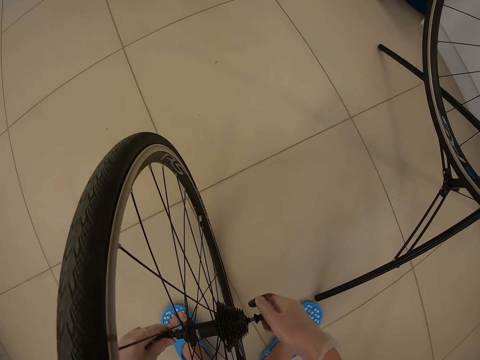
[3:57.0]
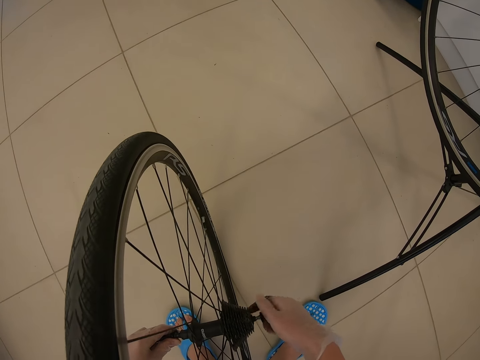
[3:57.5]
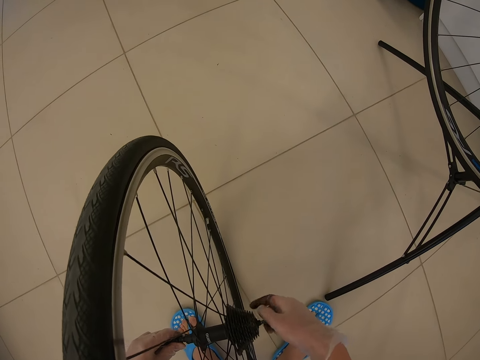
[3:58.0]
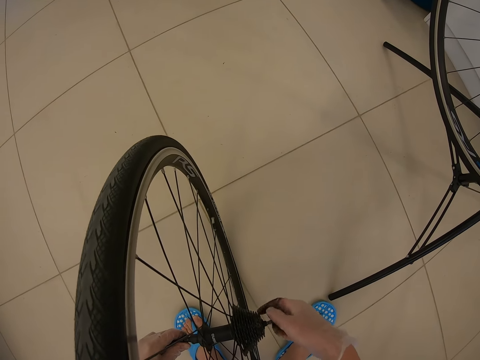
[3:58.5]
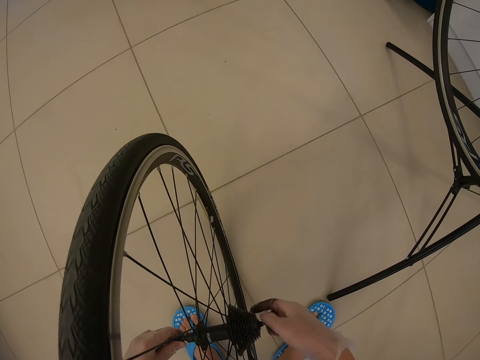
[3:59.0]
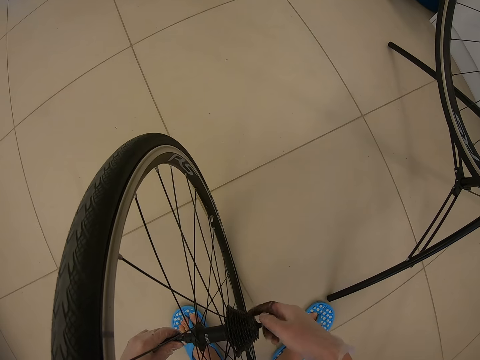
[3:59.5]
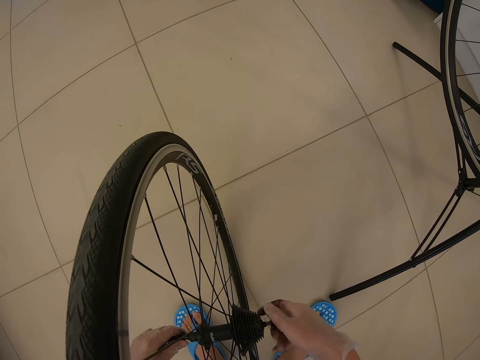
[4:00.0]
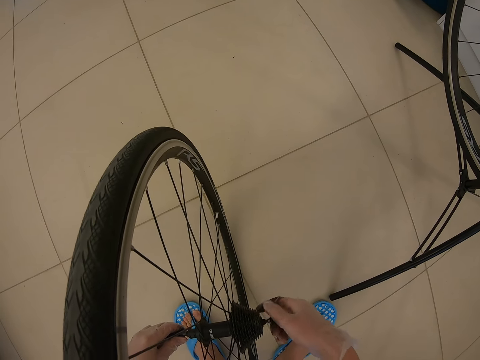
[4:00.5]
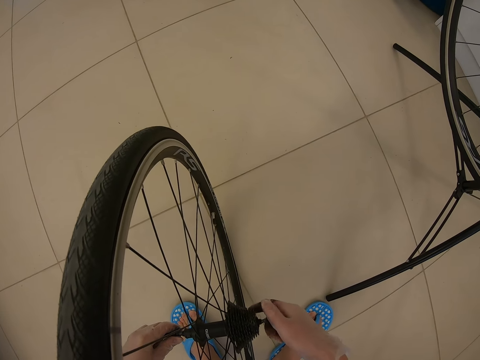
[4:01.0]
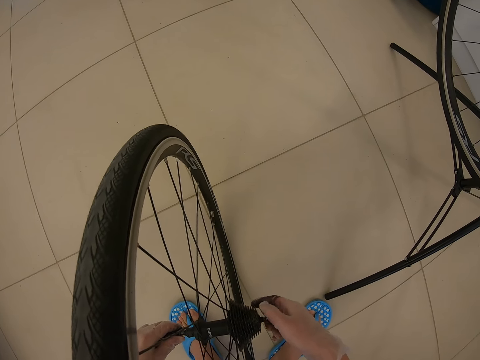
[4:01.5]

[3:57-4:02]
The camera wearer unfastens the hub axle.

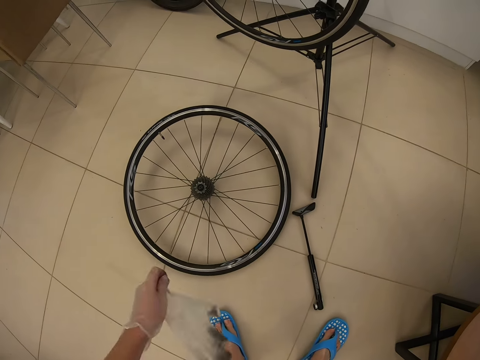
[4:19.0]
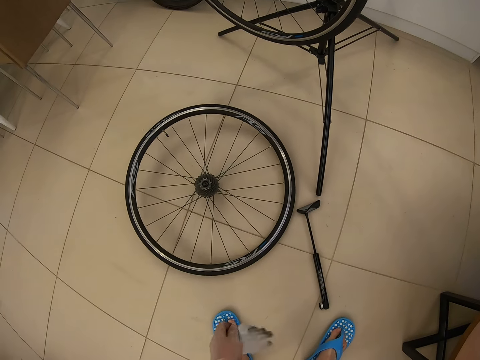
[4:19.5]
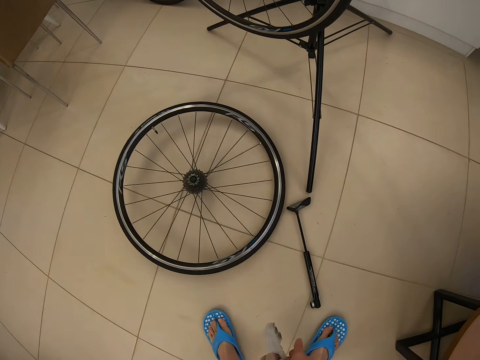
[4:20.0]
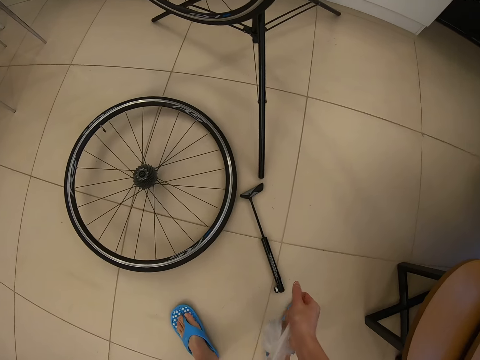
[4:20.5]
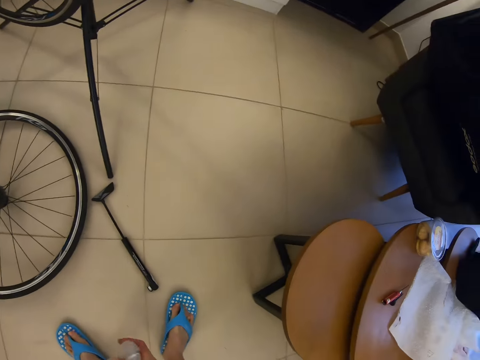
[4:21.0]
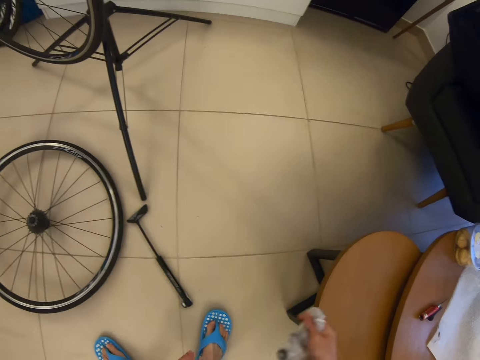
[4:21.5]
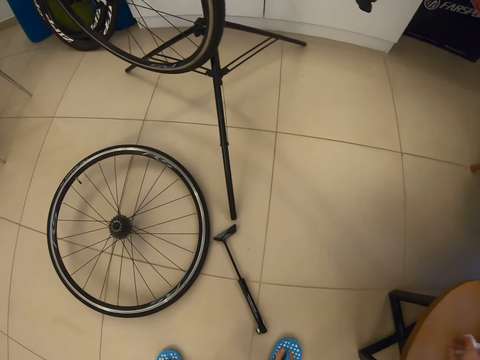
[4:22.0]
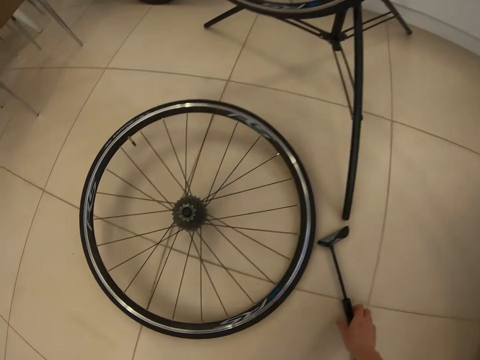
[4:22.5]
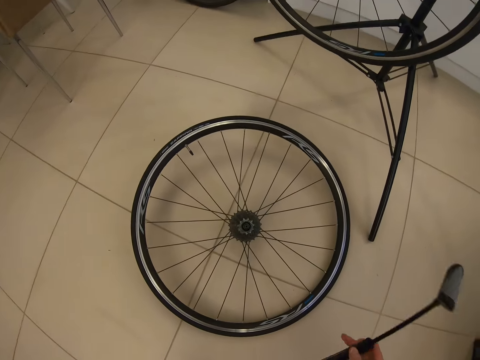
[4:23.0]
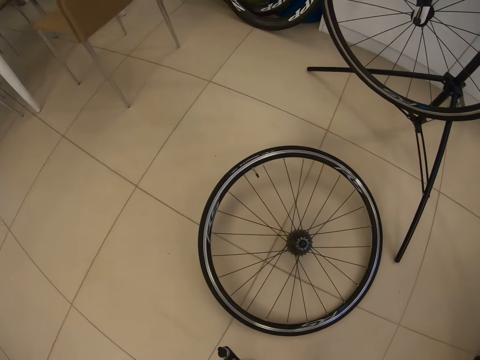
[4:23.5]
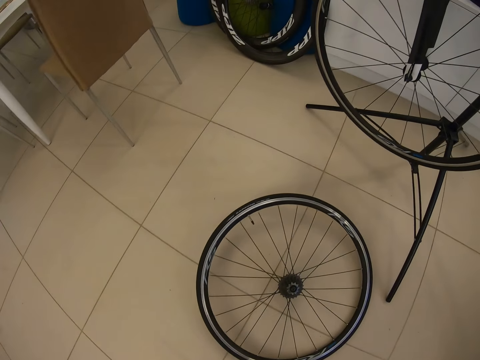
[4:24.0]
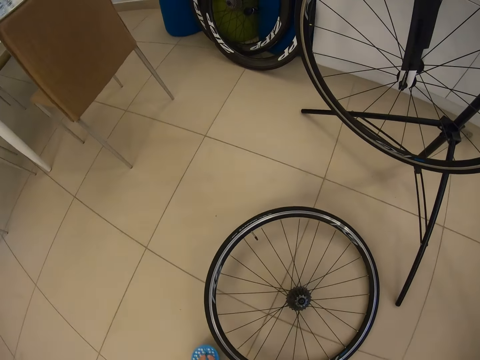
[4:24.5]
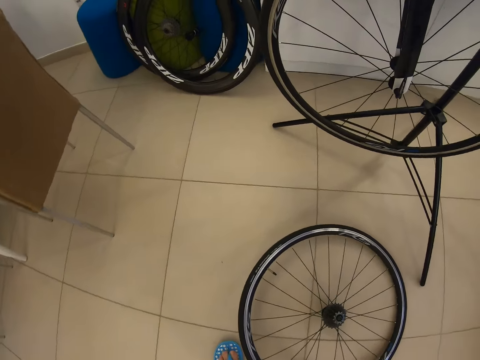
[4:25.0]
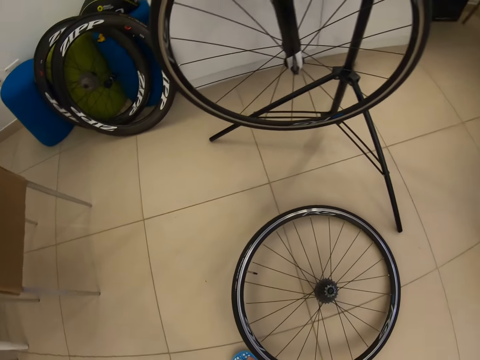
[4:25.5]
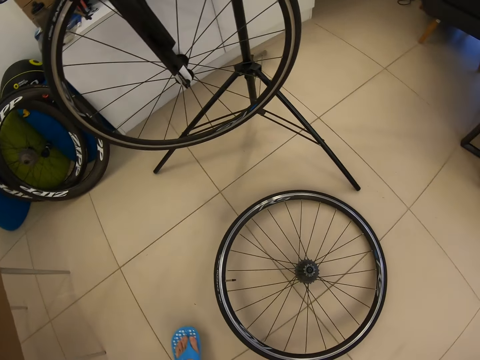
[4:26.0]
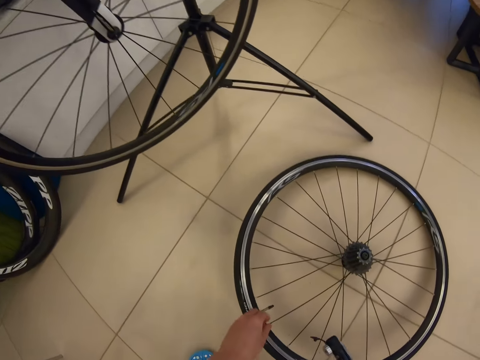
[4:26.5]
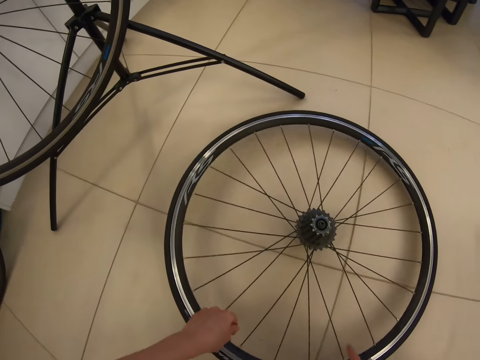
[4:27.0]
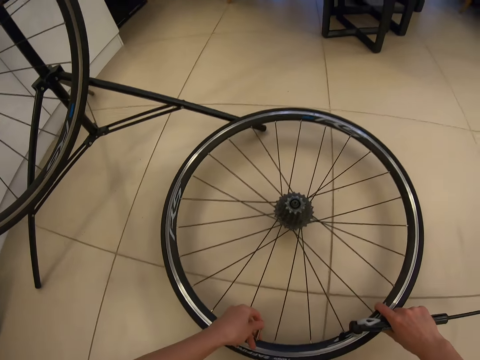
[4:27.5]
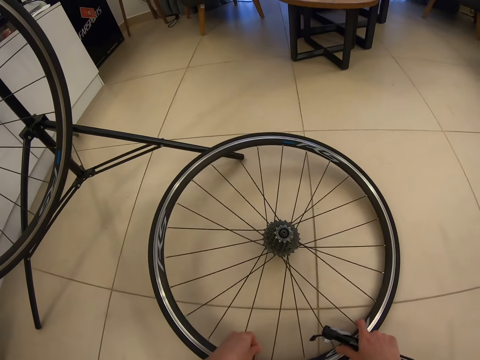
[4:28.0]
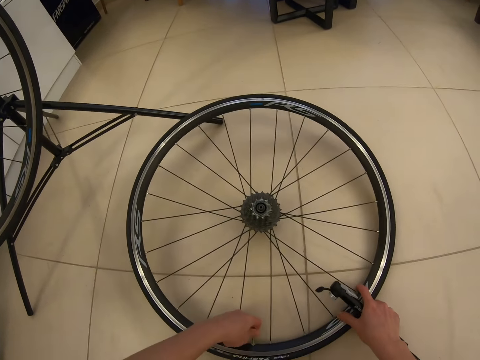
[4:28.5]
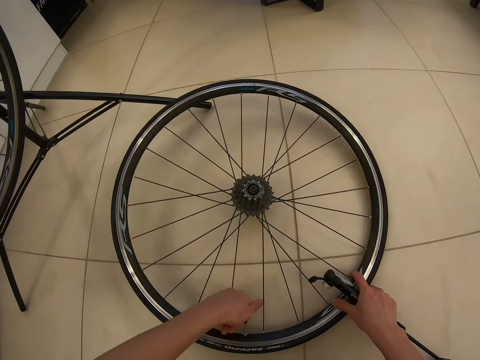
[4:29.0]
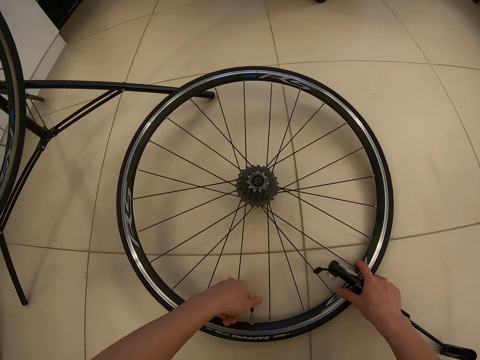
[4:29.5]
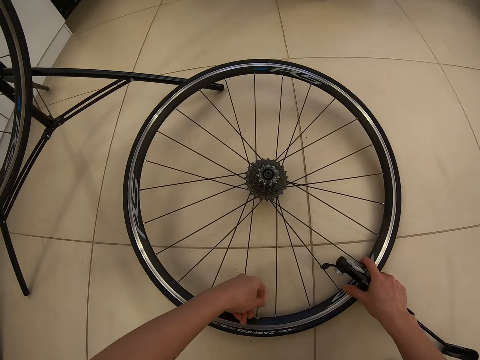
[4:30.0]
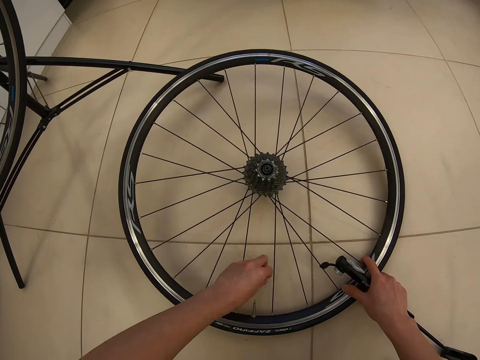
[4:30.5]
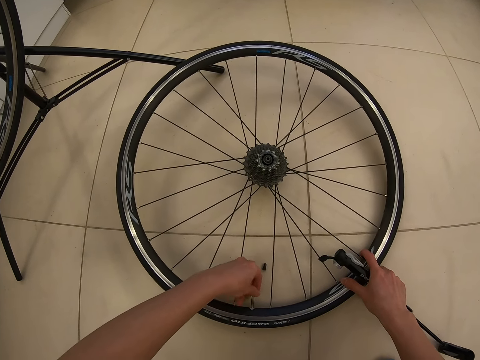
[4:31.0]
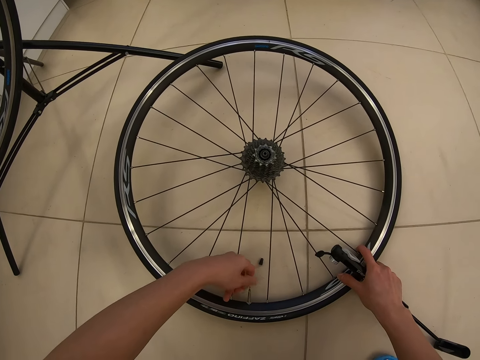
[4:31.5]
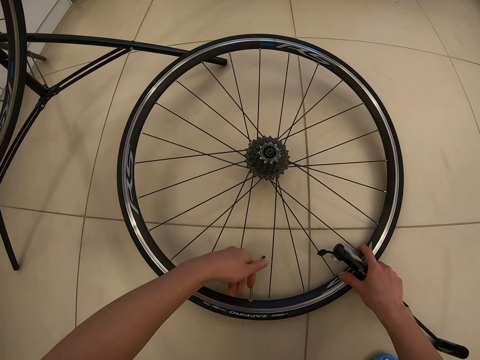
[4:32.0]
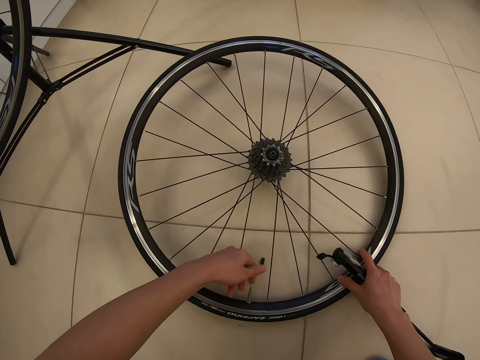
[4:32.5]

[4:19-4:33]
The camera wearer removes the gloves. They put the gloves on the table. They look around. They pick up the pump from the floor. They turn around. They loosen the valve. They hold the bike wheel. They unfasten the dust cap and put the dust cap down.

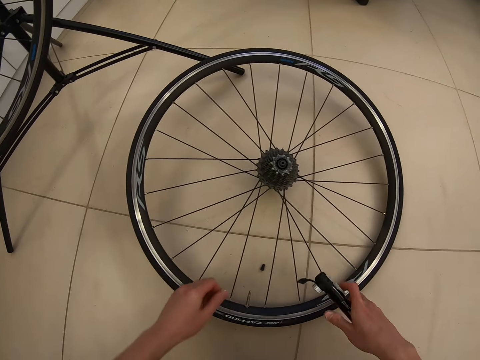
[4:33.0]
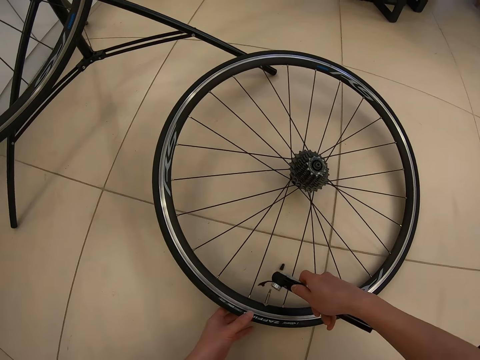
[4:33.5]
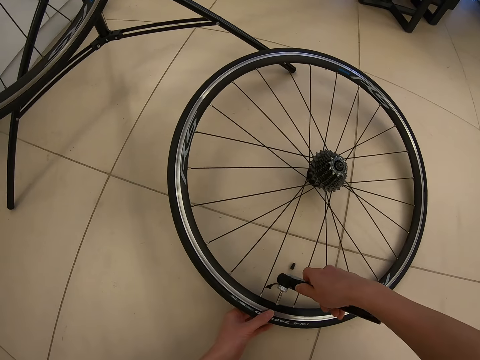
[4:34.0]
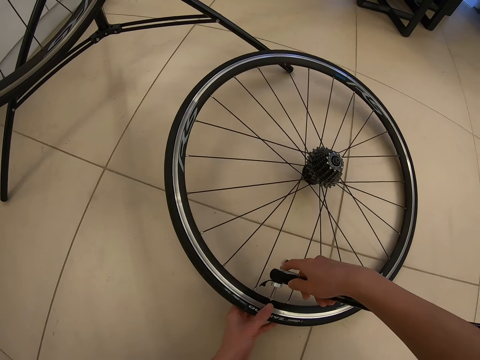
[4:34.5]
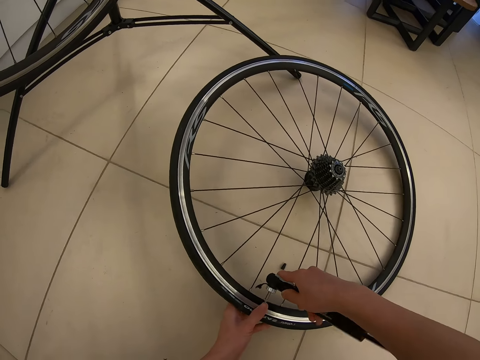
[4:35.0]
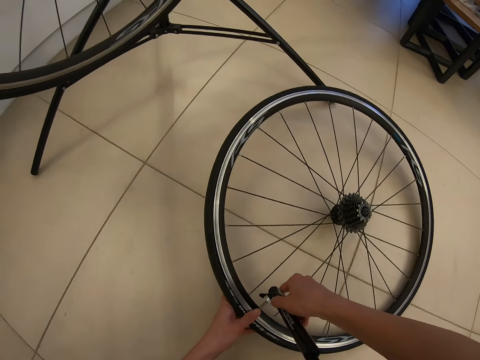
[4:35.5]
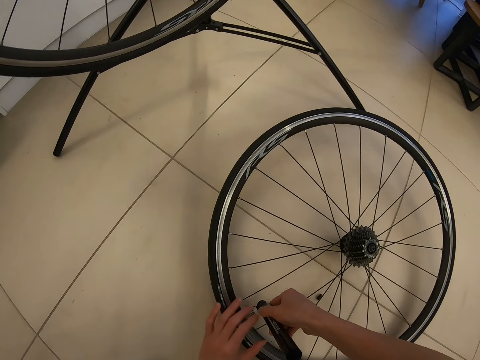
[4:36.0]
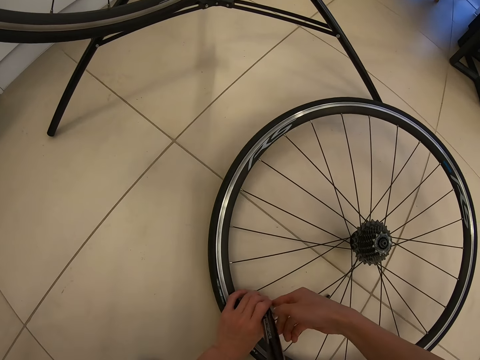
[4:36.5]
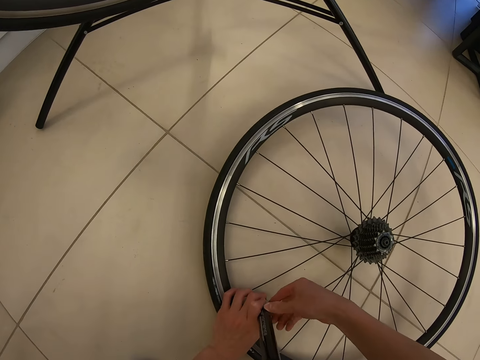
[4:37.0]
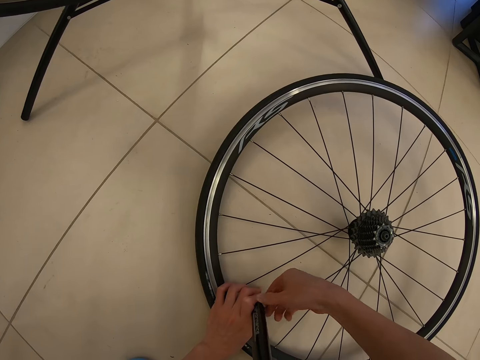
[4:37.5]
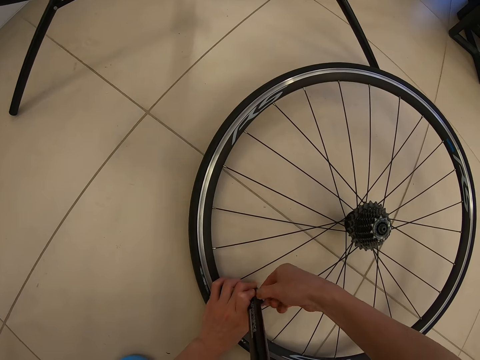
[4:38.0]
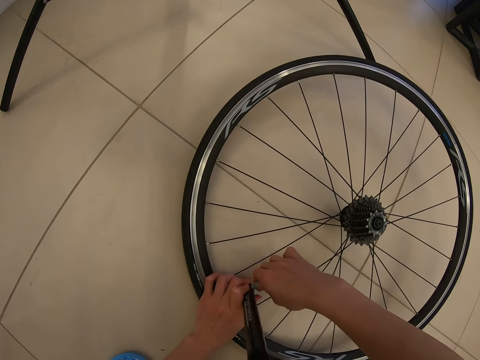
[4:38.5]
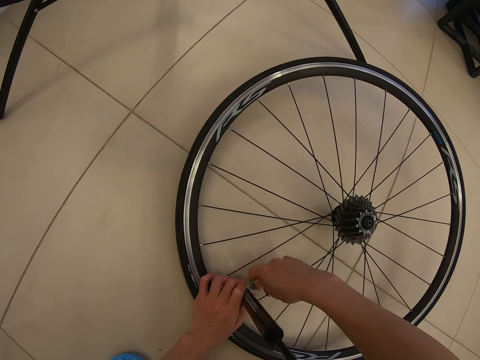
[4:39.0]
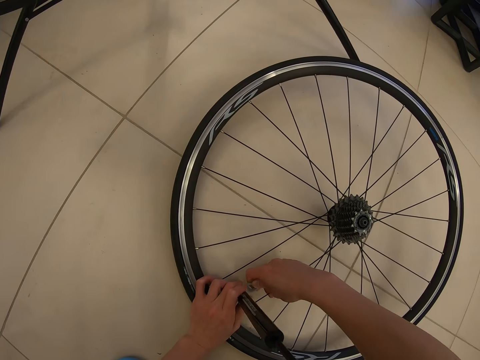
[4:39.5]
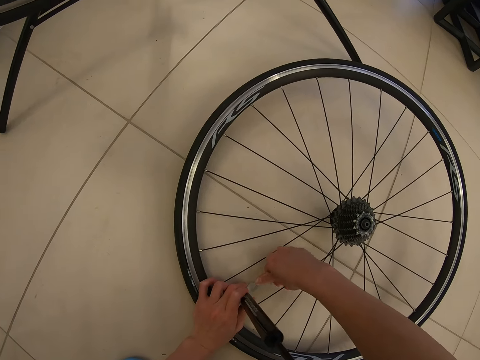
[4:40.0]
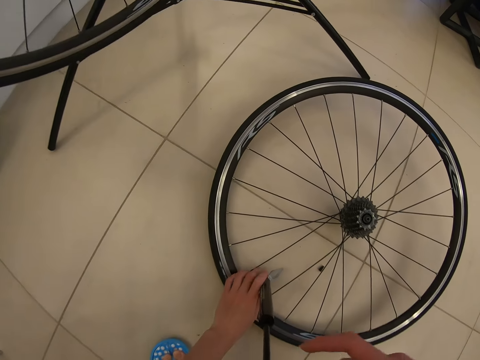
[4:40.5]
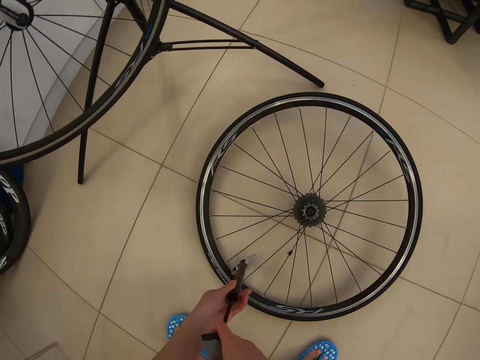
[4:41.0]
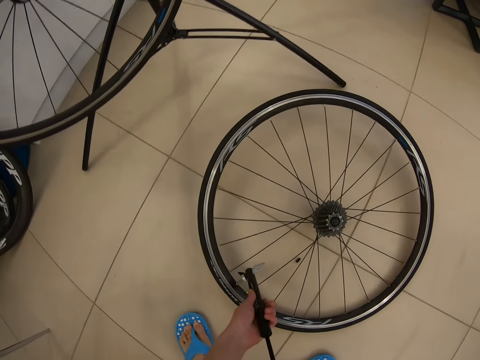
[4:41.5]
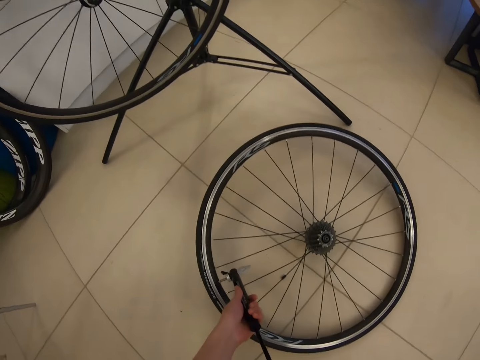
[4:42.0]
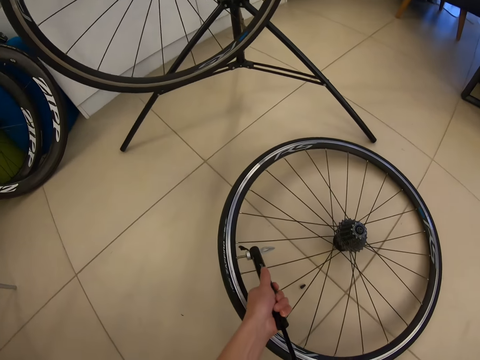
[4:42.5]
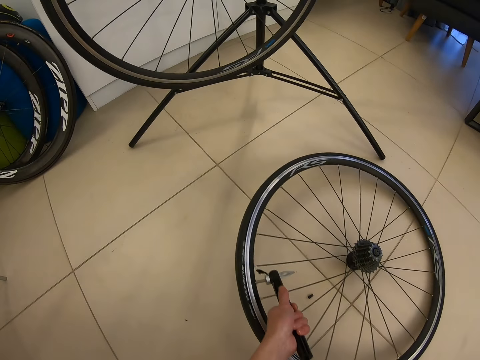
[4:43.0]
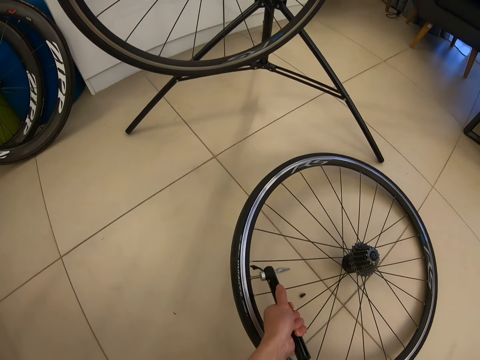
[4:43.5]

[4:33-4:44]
The camera wearer places the pump nozzle on the valve. They pump the tire with the pump.
